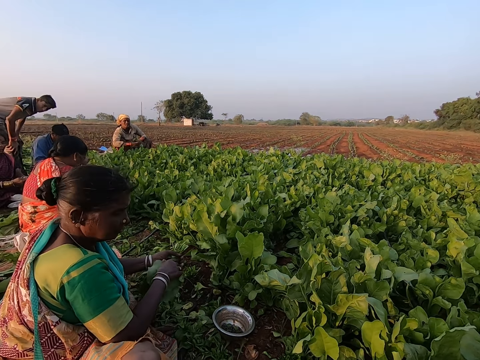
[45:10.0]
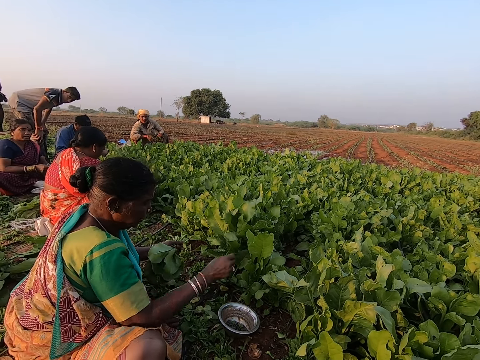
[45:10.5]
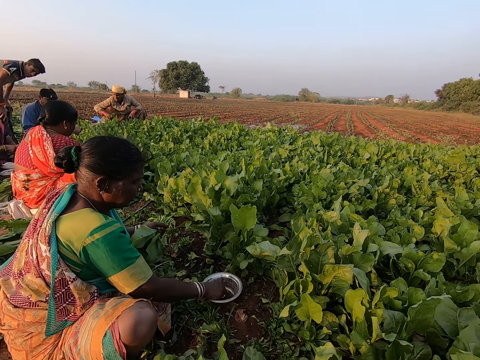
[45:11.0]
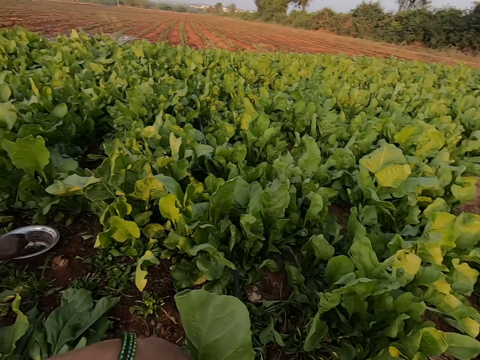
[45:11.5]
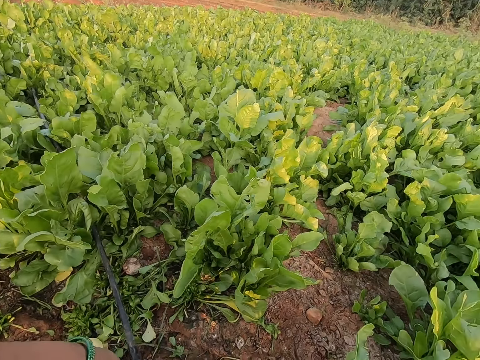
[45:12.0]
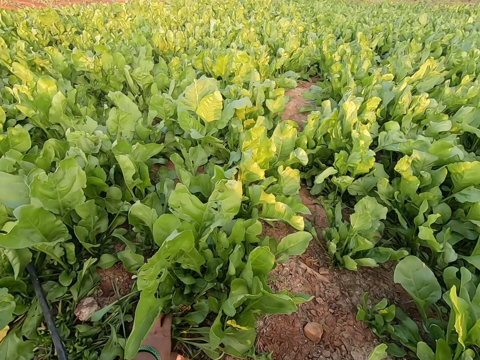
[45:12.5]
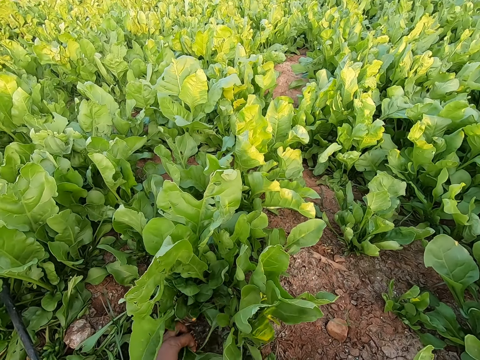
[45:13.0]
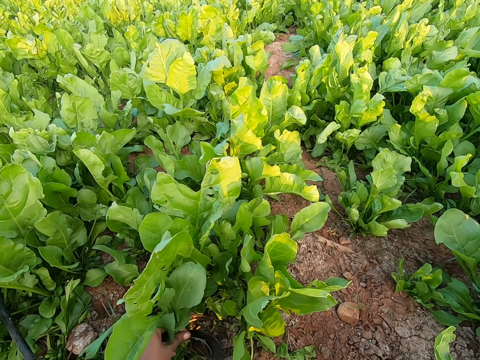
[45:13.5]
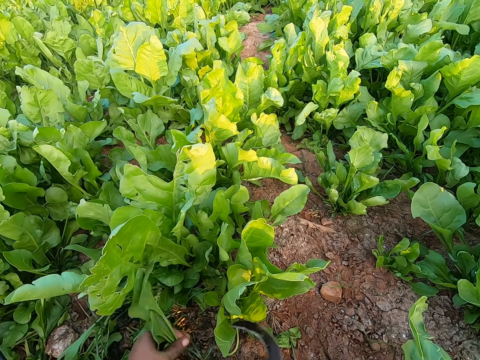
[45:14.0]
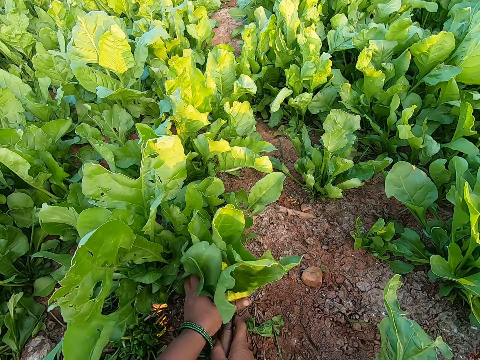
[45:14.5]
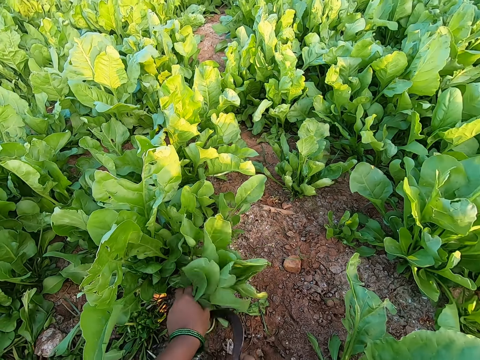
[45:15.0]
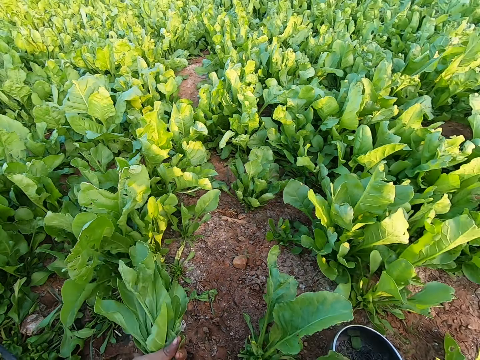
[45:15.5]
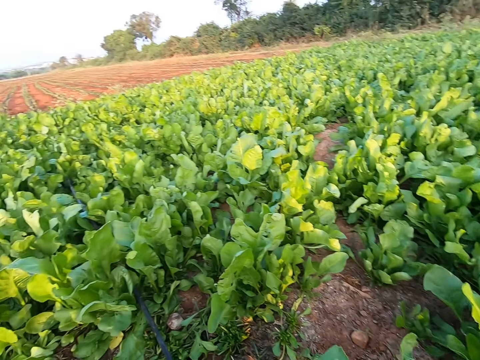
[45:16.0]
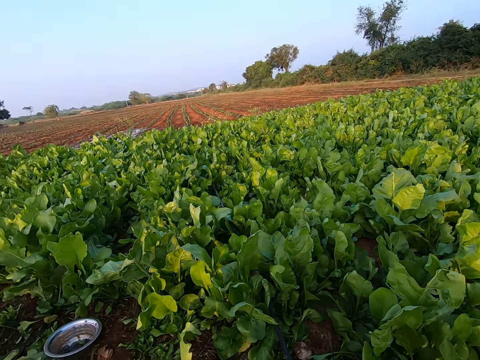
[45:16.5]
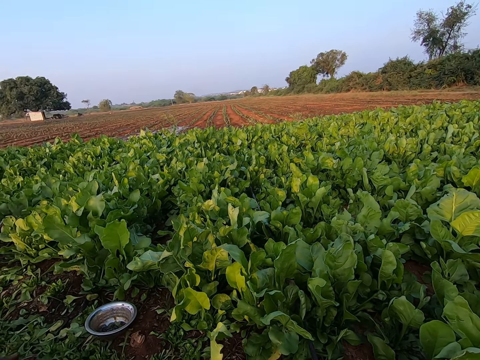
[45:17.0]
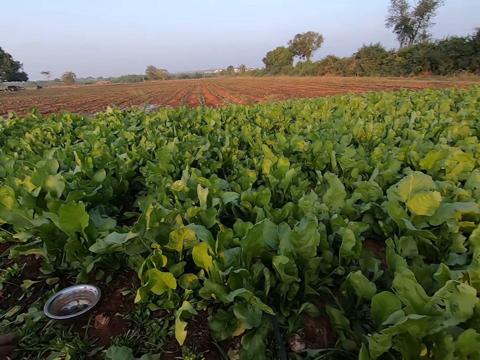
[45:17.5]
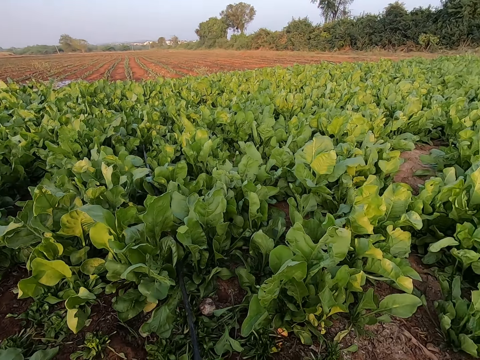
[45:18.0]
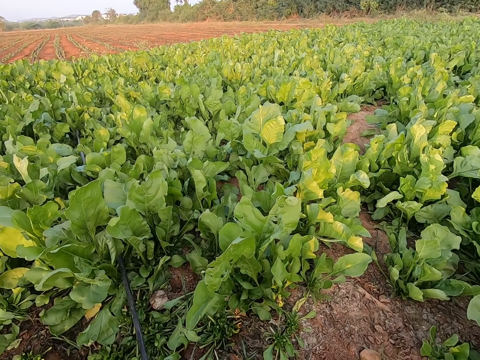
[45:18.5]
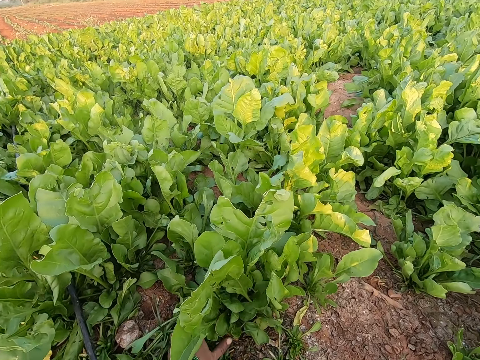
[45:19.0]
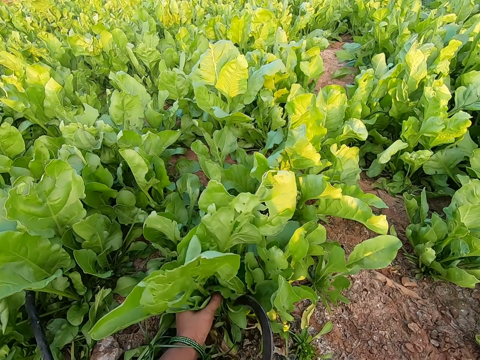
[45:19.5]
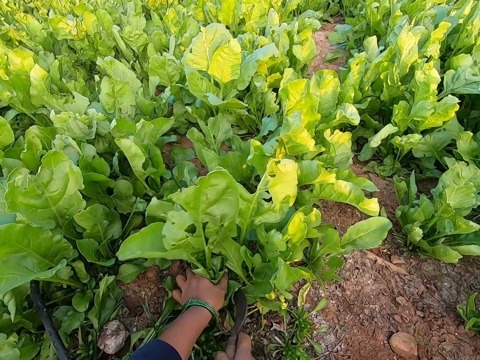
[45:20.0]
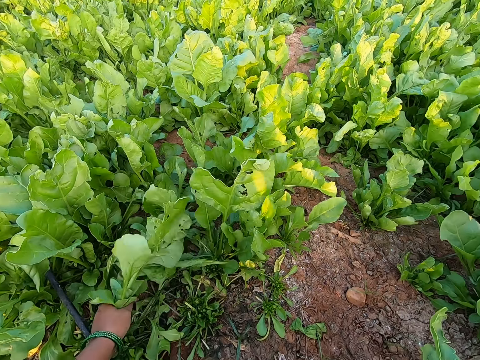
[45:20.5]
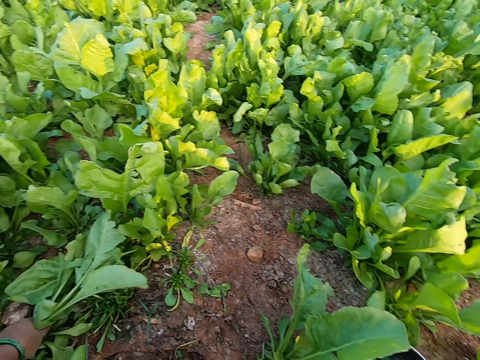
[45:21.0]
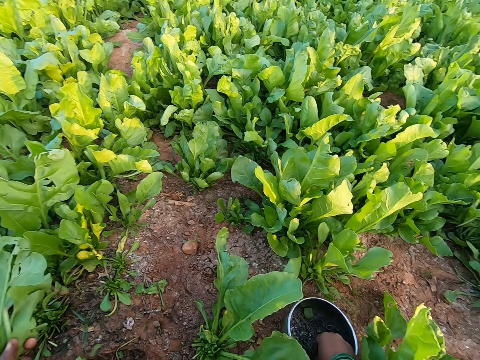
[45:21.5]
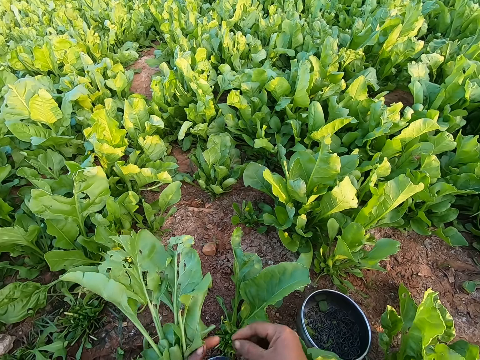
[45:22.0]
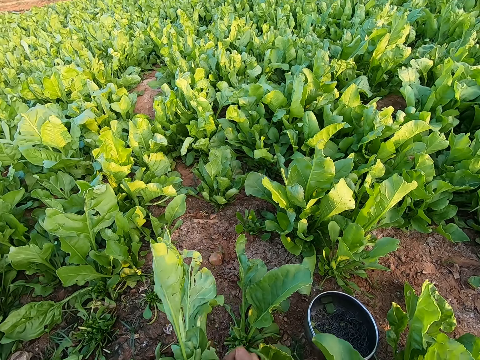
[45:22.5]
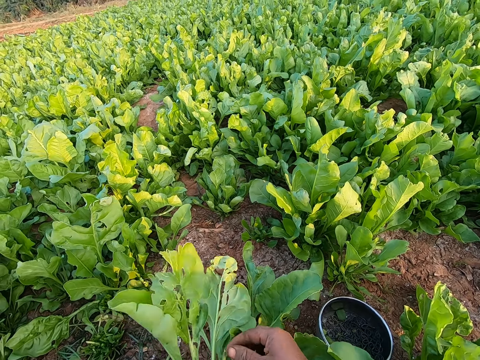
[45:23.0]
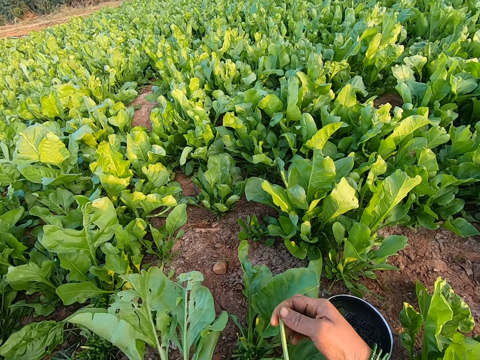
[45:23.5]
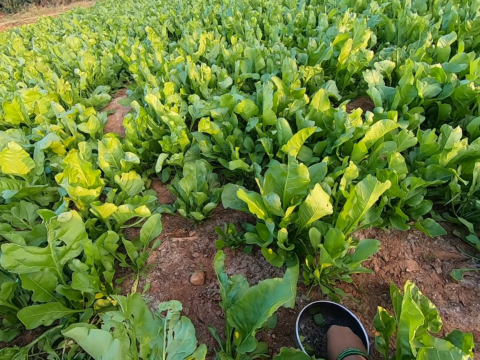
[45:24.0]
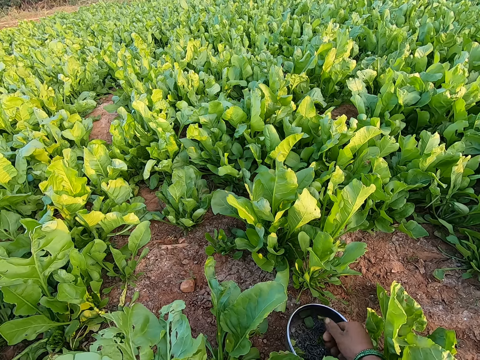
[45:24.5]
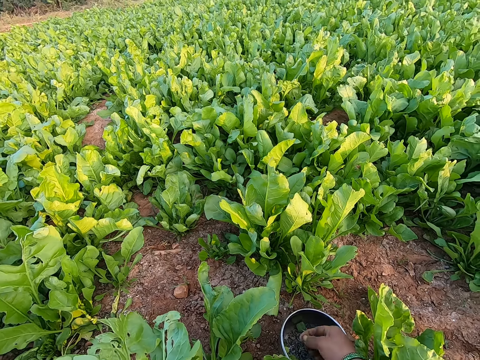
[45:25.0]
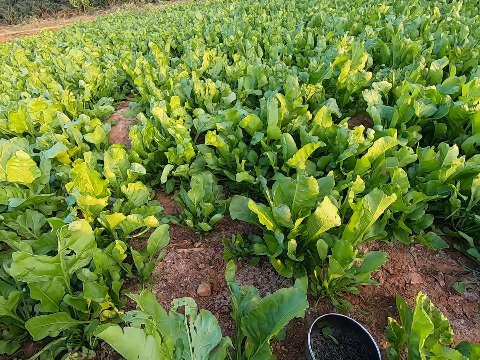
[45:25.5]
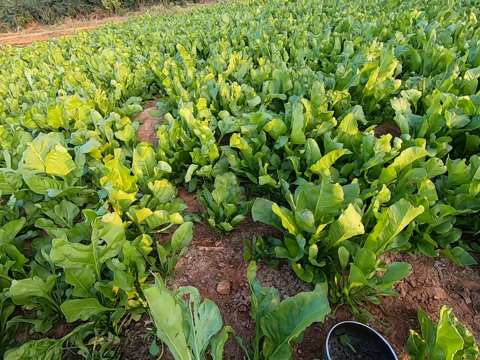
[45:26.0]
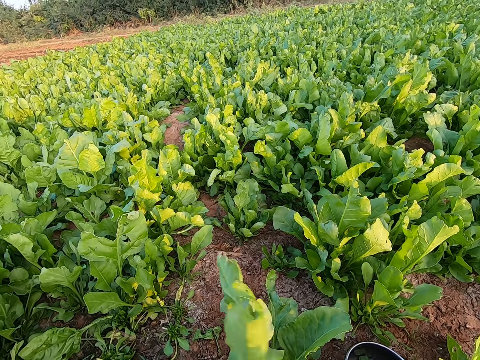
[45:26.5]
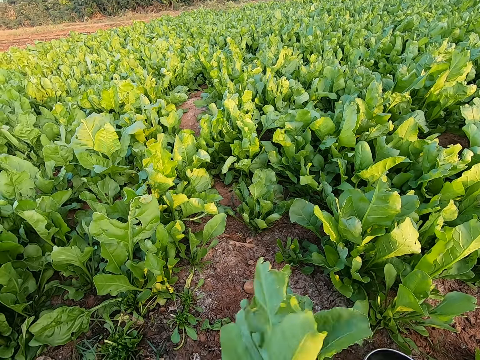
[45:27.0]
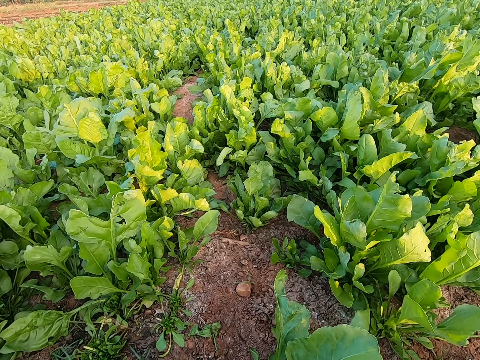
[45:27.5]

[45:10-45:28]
A woman talks with the camera wearer. Another woman throws the bunch of collard green leaves to the ground with her right hand. A third woman picks a rubber band from the container on the ground with her right hand. The camera wearer cuts a bunch of collard green leaves in her left hand with the sickle in her right hand. She cuts a bunch of collard green leaves again. She interacts with the group of people. She holds vegetable leaves or spinach with her left hand. She harvests the vegetable leaves in her left hand with the hand sickle in her right hand. She picks a rubber band from the plate on the ground with her right hand. She uses the rubber band on the vegetable leaves in her left hand. She picks a rubber band from the plate on the ground with her right hand. She ties the spinach together. She interacts with the group of people.

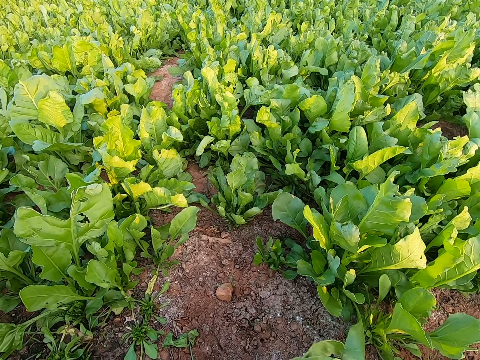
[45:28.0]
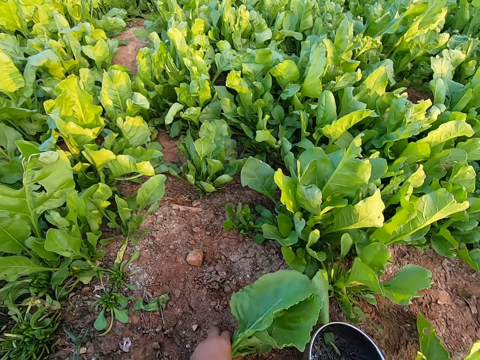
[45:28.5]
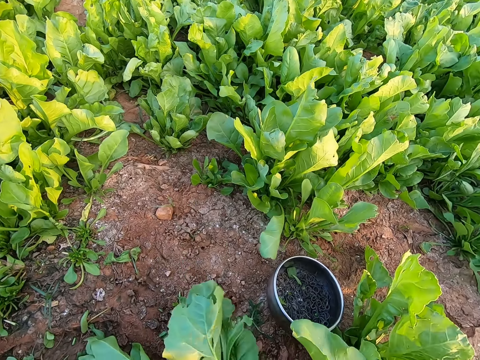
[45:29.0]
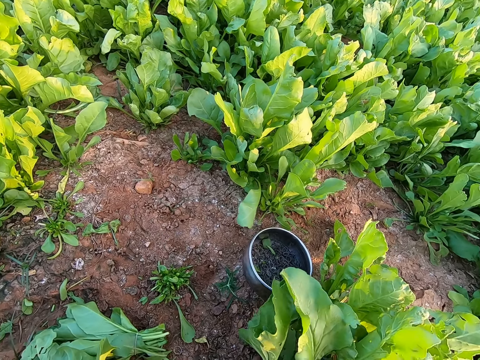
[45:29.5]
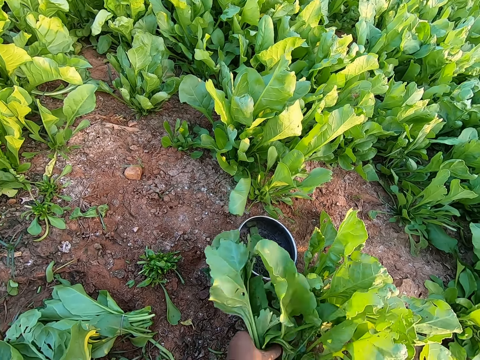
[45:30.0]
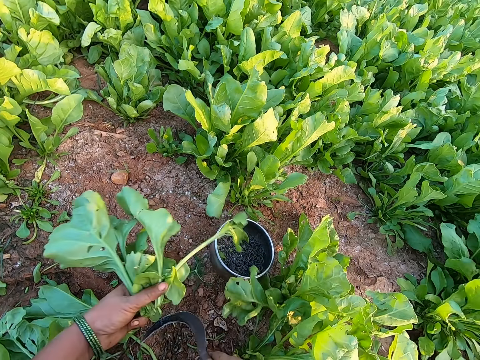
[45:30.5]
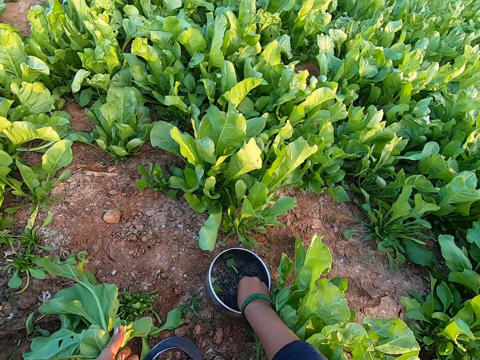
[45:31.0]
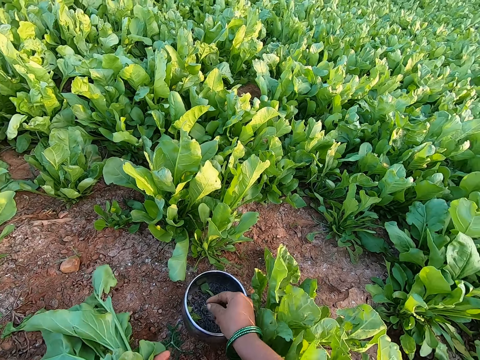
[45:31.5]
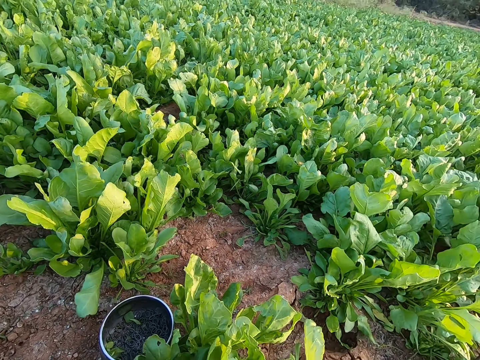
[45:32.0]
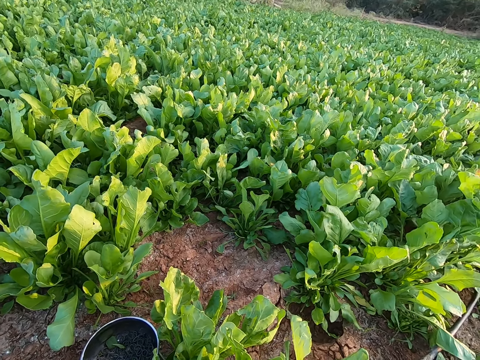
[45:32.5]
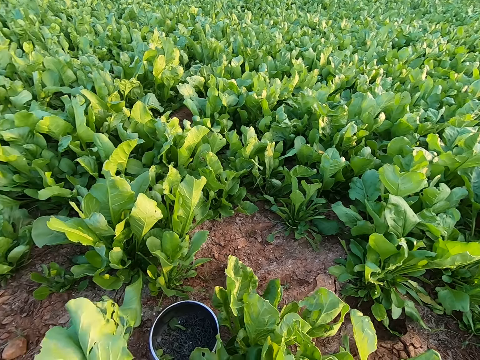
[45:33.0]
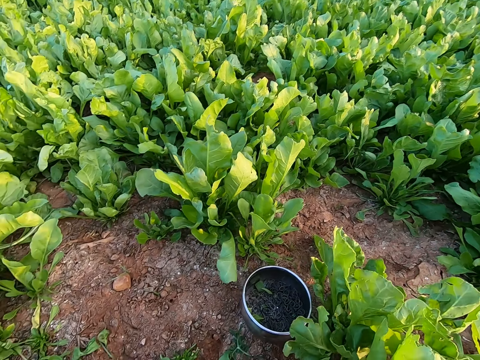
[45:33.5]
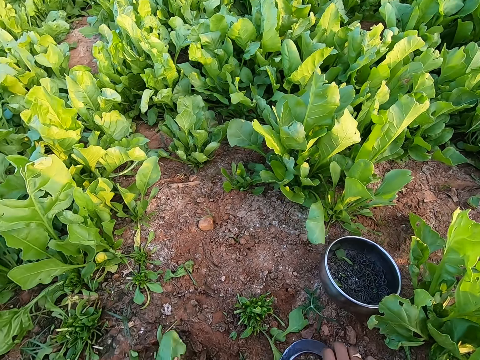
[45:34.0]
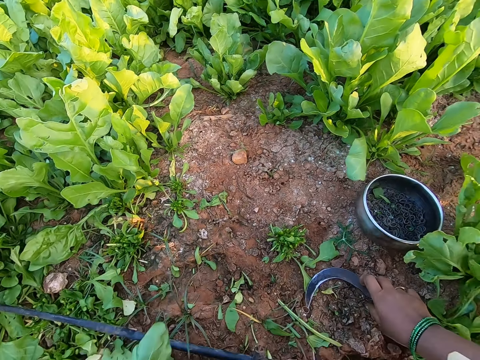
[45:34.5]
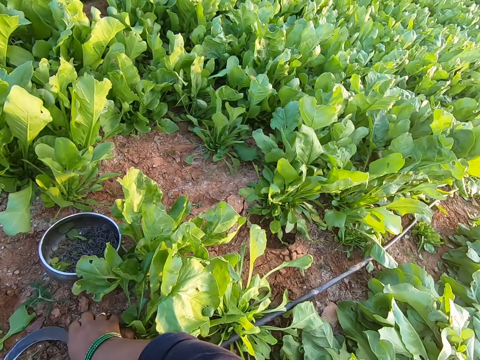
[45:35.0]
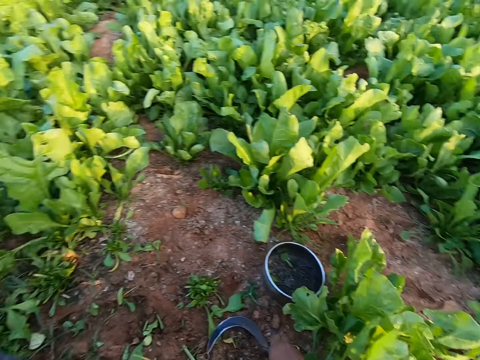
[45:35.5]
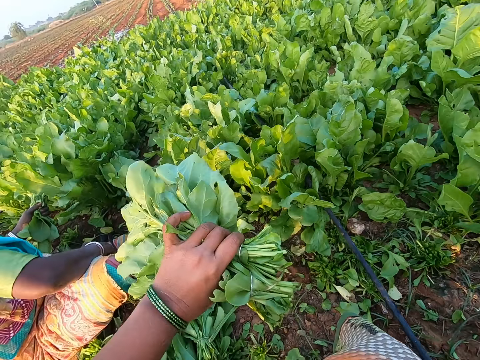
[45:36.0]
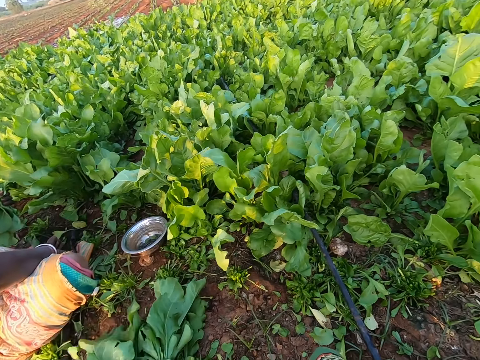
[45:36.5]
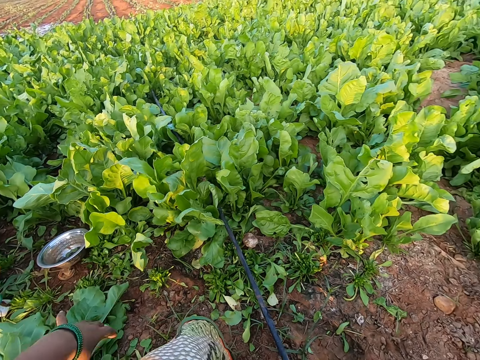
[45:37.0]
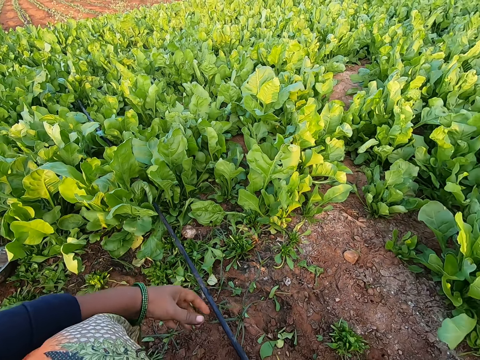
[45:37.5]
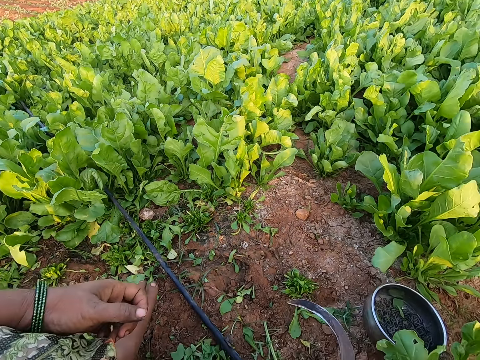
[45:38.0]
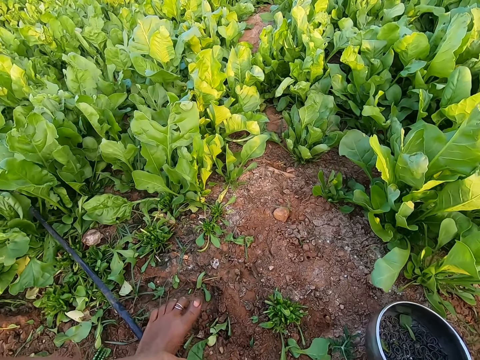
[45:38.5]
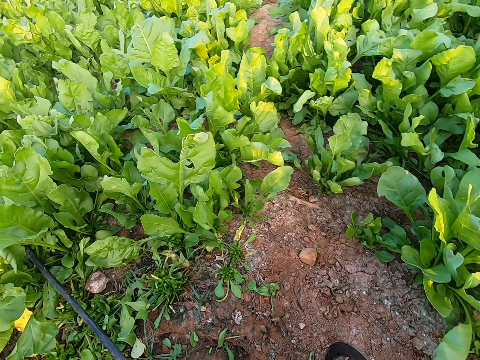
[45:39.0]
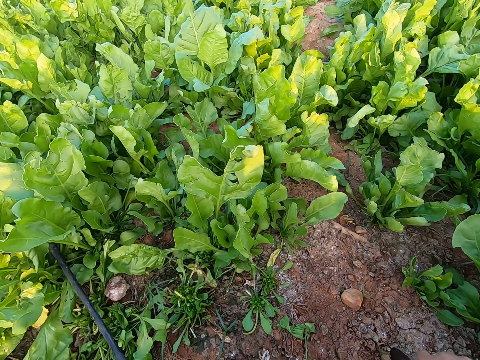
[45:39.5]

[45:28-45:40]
The camera wearer harvests the vegetable leaves with her left hand. She picks a rubber band from the plate on the ground with her right hand. She picks the hand sickle from the ground with her right hand. She drops the vegetable leaves on the ground with her left hand.
